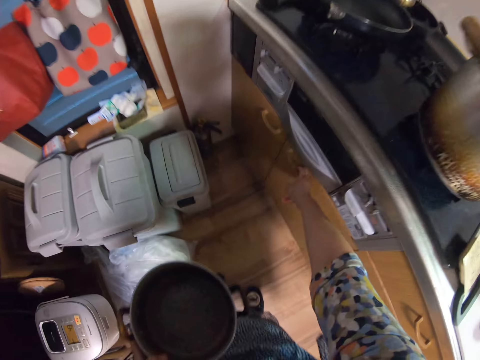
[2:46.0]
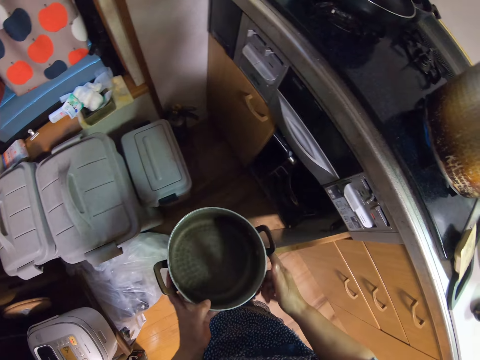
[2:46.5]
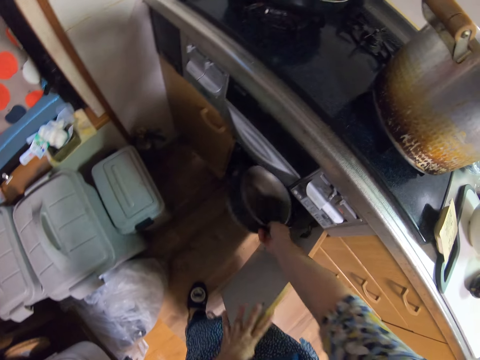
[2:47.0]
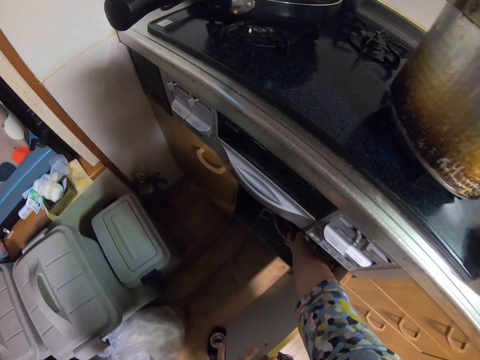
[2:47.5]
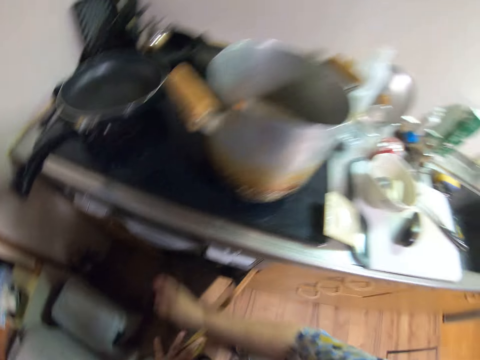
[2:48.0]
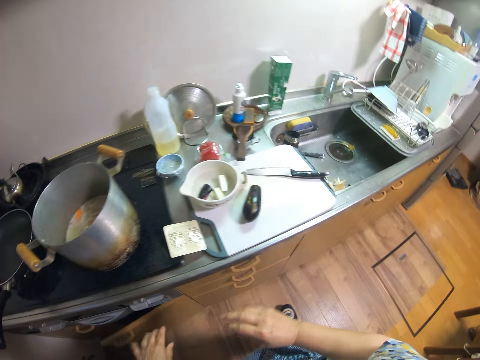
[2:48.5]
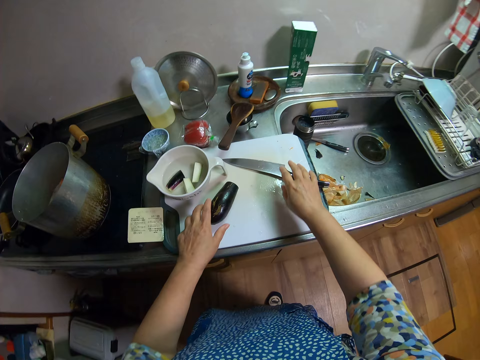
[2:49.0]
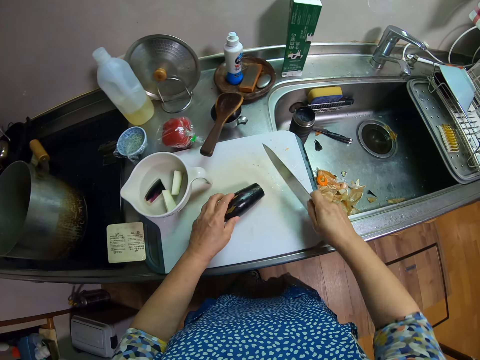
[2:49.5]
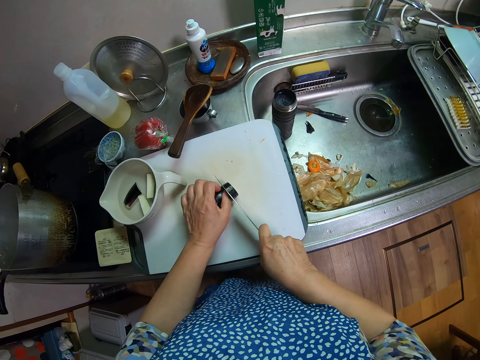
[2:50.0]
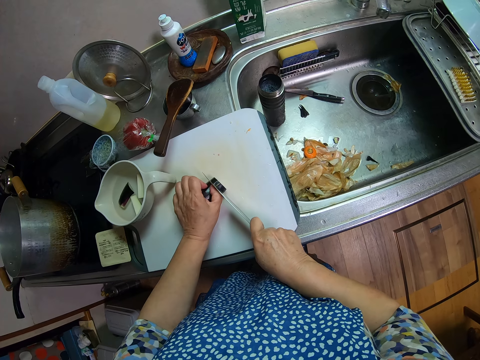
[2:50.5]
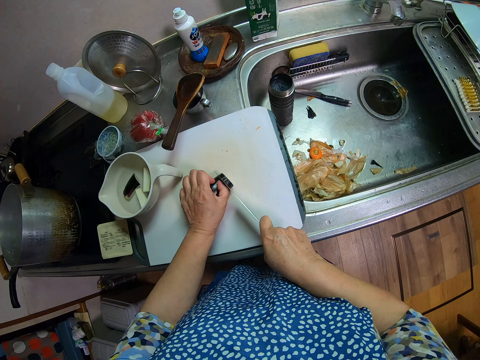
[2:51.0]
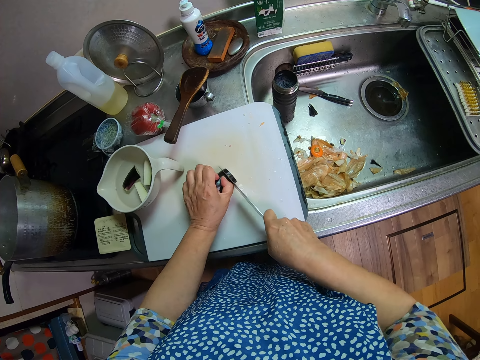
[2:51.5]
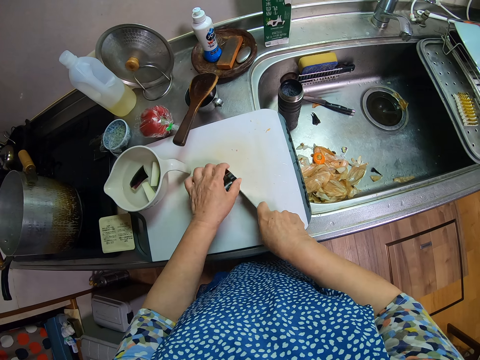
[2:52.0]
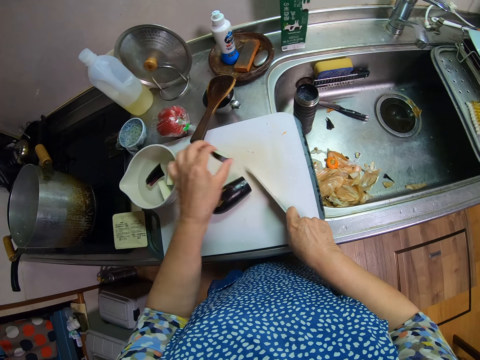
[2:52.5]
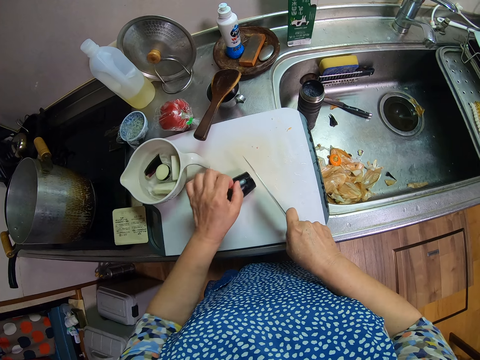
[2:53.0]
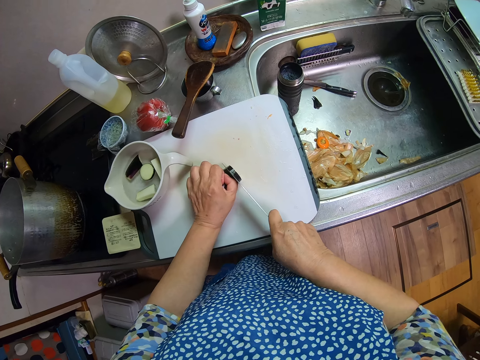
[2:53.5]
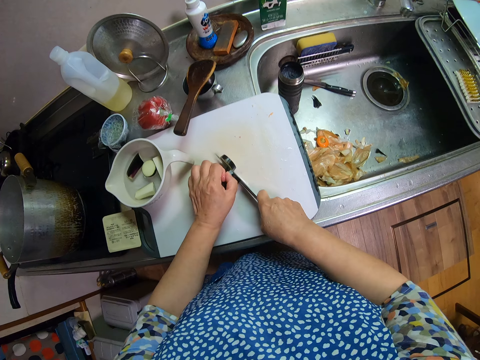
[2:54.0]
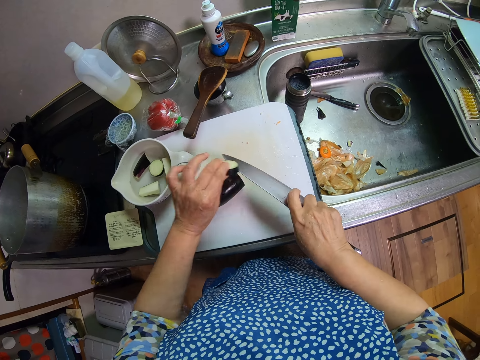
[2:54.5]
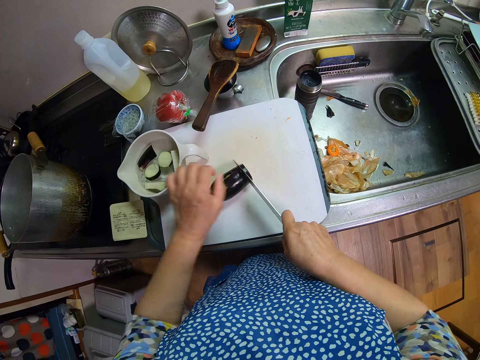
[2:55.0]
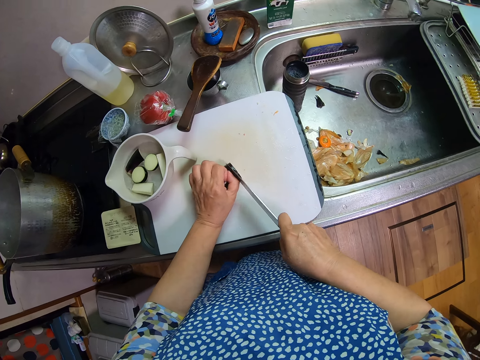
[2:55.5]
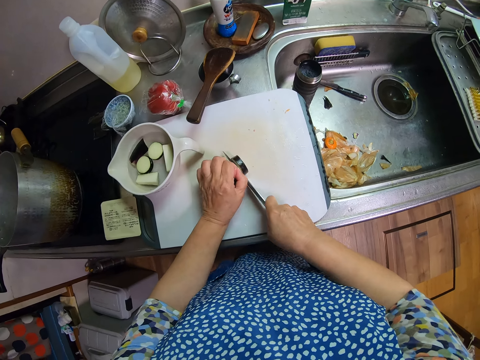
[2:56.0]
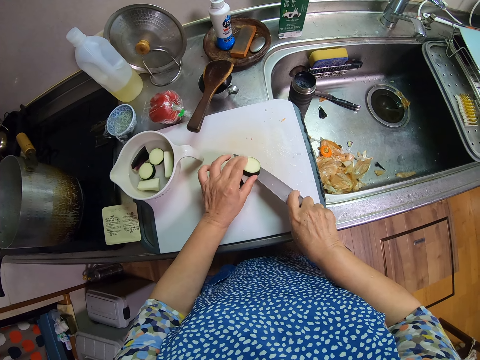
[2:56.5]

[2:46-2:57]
The camera wearer opens the cabinet. They put the cooking pot in the cabinet. They close the cabinet. They move around the kitchen. They pick a knife on the chopping board and move the eggplant on the chopping board. They cut the eggplant on the chopping board with the knife. They pick the cut eggplant on the chopping board. They put the eggplant in a jug. They hold the eggplant on the chopping board. They cut the eggplant on the chopping board with the knife. They pick the eggplant on the knife blade. They put the eggplant in the jug. They hold the eggplant on the chopping board. They cut the eggplant on the chopping board with the knife.

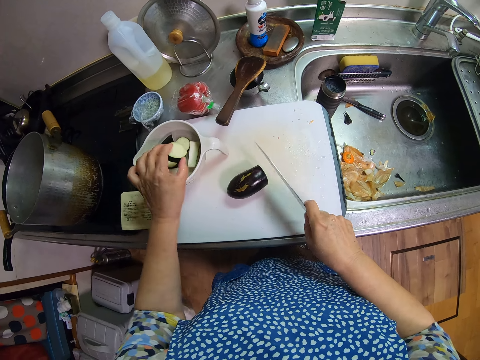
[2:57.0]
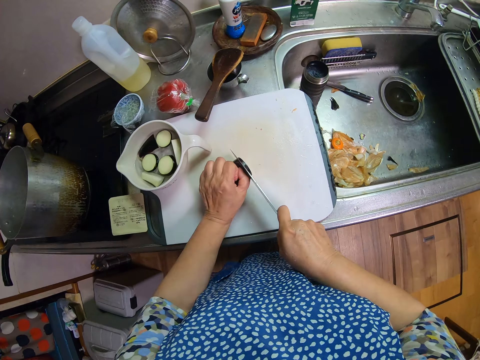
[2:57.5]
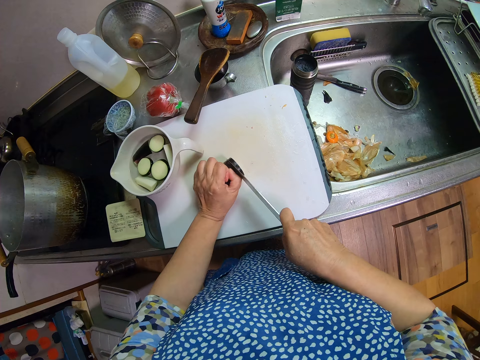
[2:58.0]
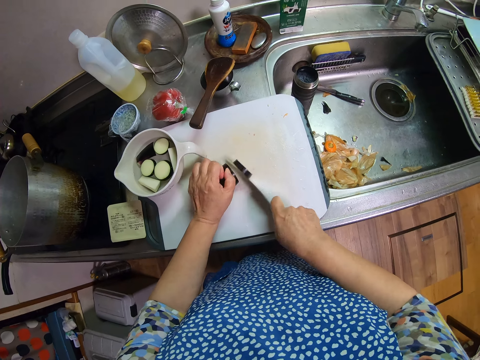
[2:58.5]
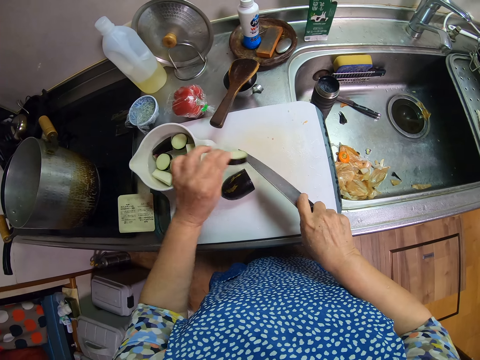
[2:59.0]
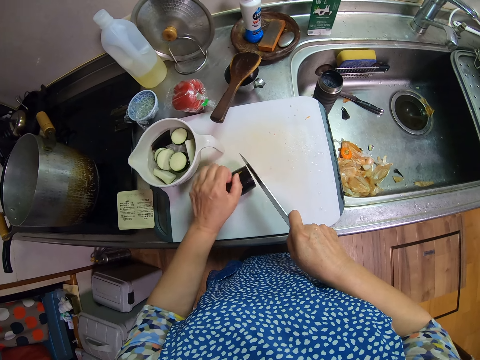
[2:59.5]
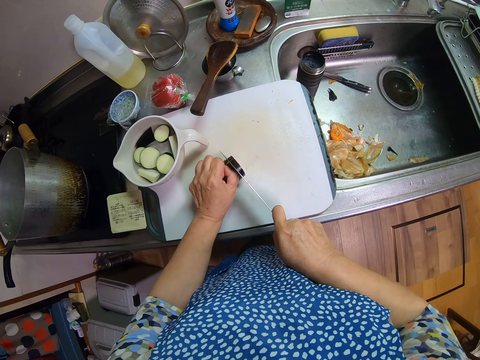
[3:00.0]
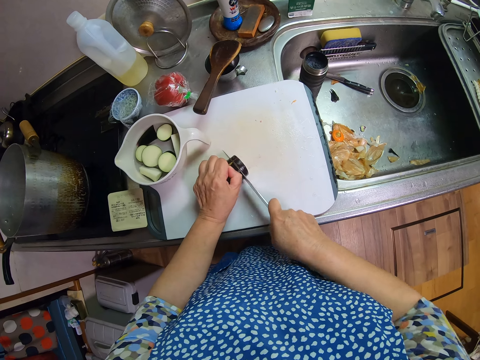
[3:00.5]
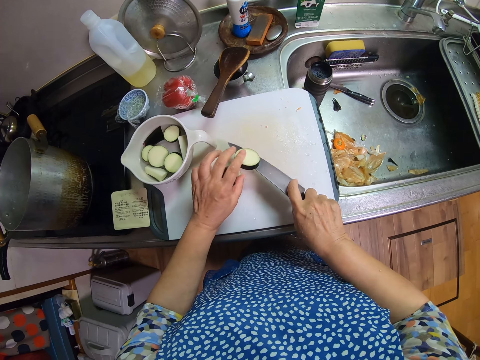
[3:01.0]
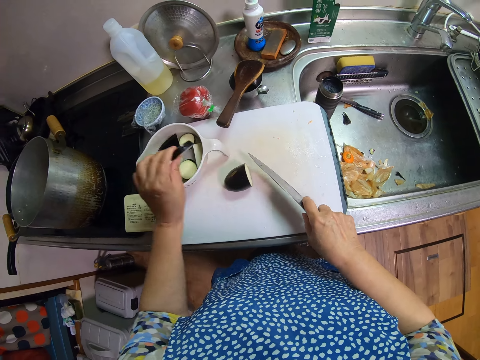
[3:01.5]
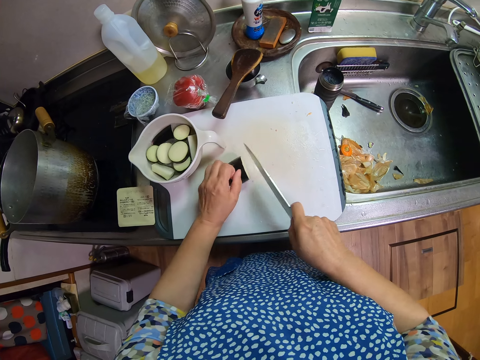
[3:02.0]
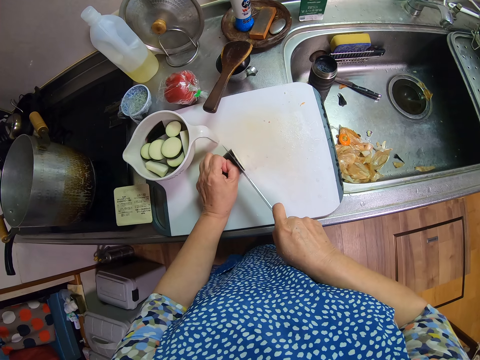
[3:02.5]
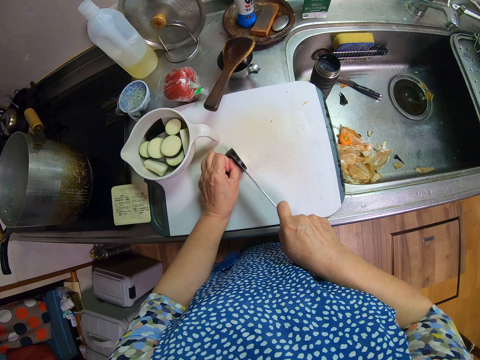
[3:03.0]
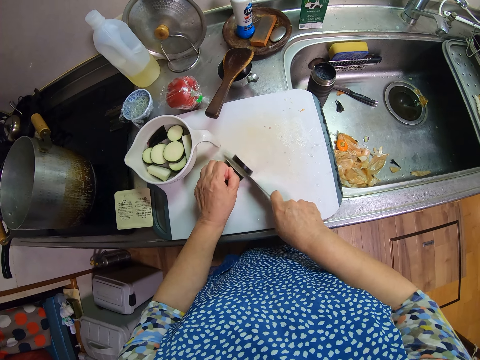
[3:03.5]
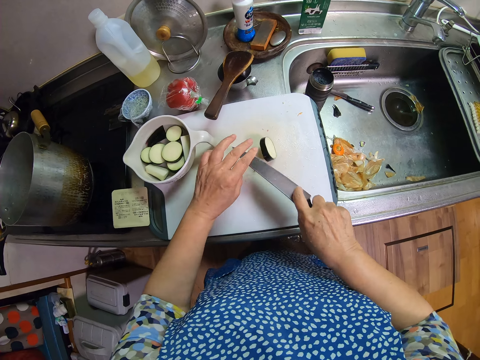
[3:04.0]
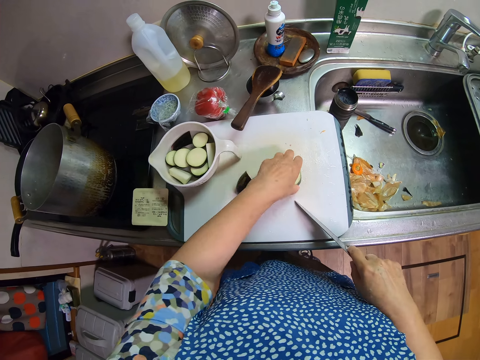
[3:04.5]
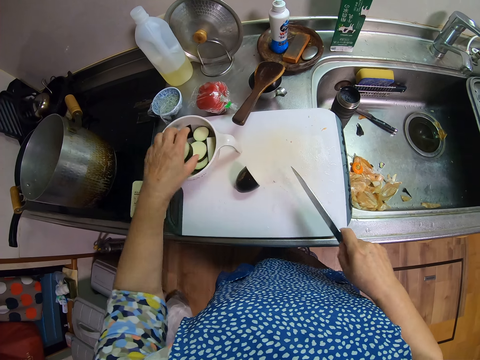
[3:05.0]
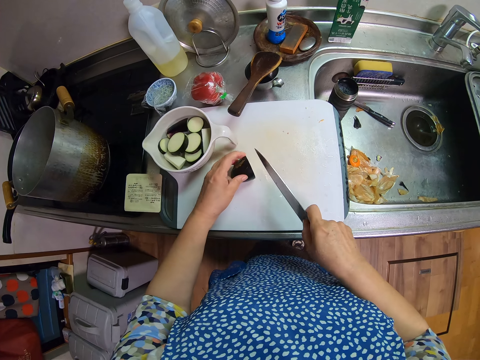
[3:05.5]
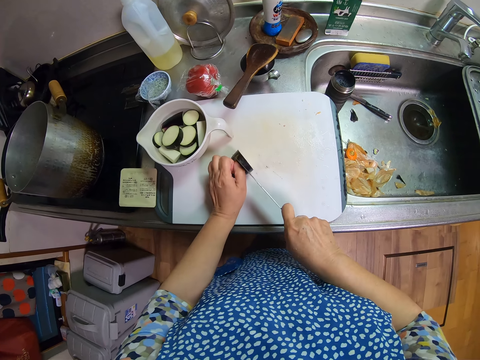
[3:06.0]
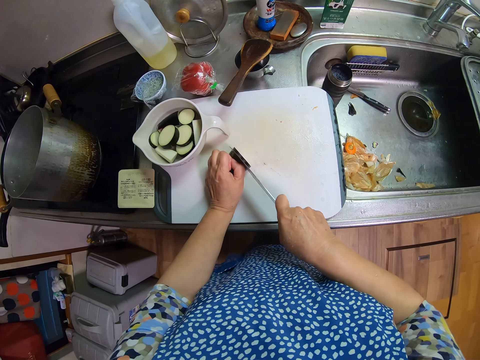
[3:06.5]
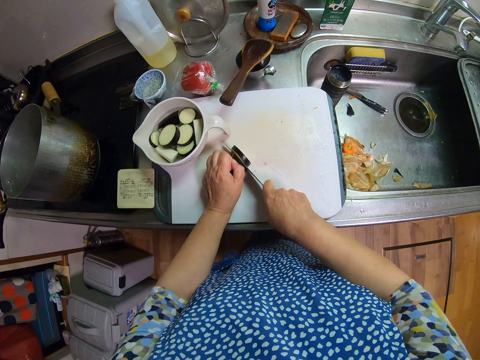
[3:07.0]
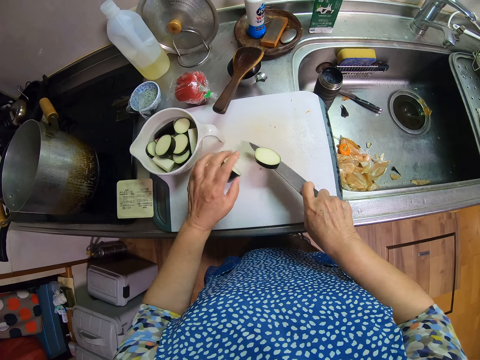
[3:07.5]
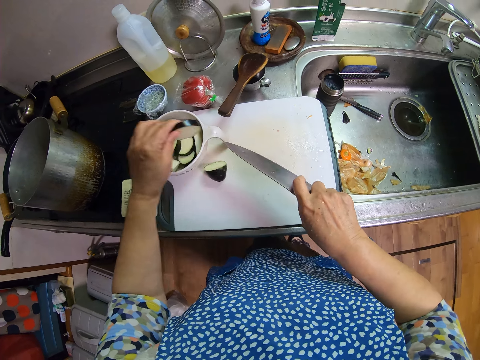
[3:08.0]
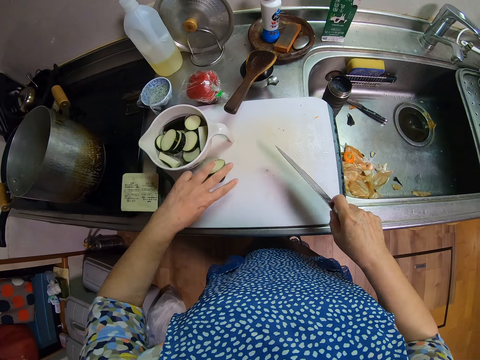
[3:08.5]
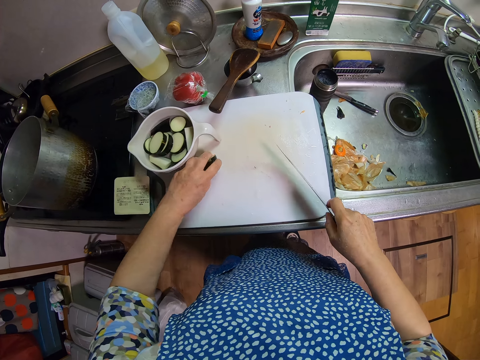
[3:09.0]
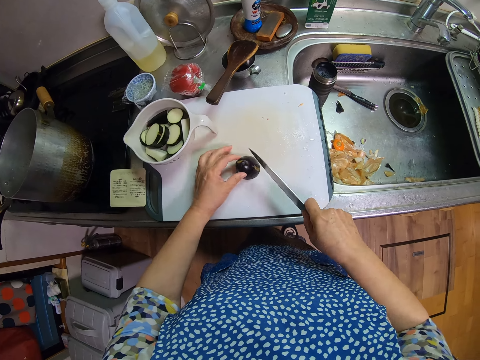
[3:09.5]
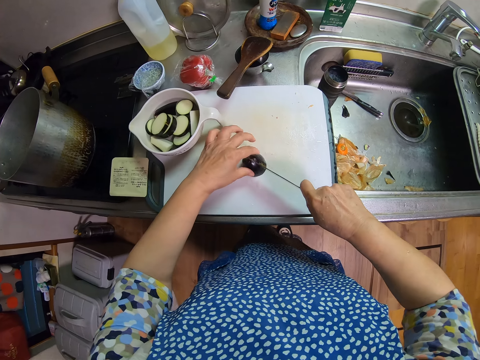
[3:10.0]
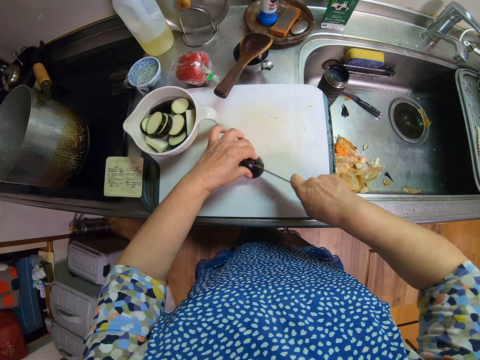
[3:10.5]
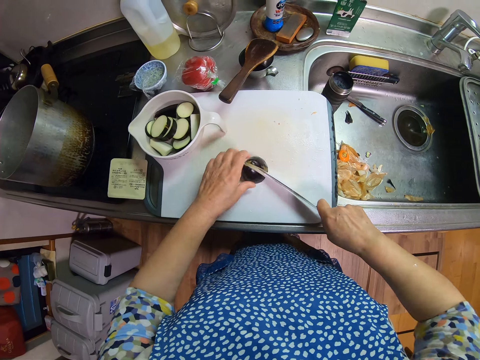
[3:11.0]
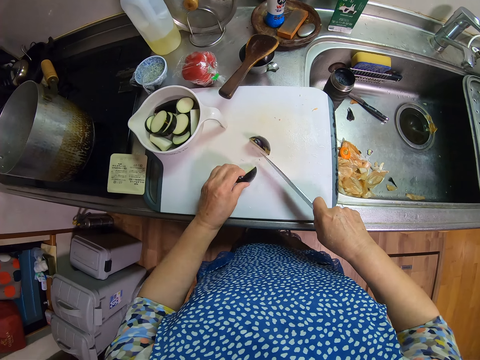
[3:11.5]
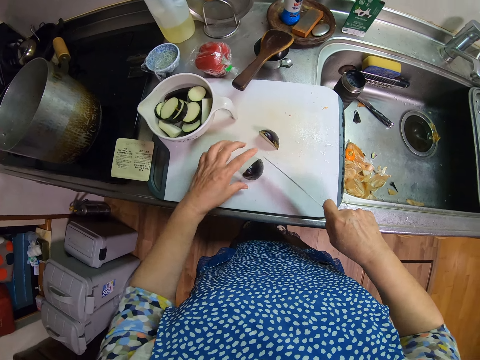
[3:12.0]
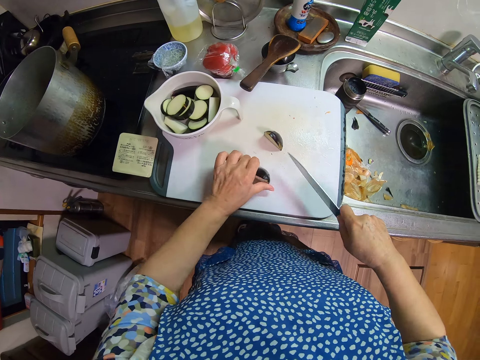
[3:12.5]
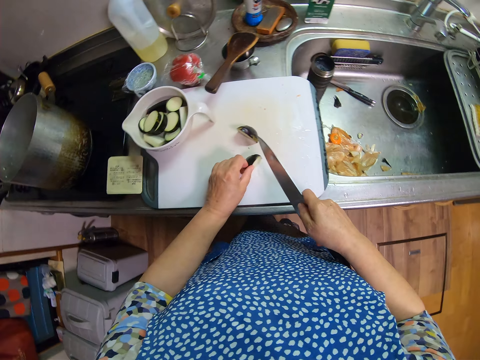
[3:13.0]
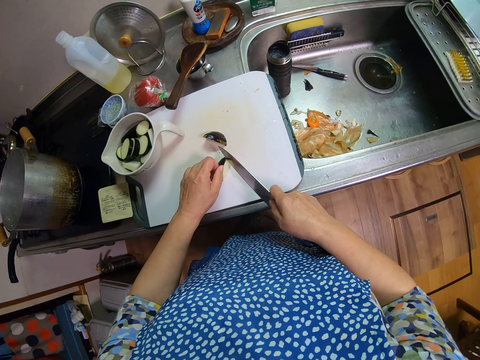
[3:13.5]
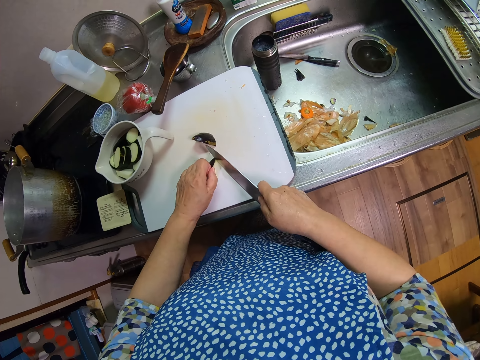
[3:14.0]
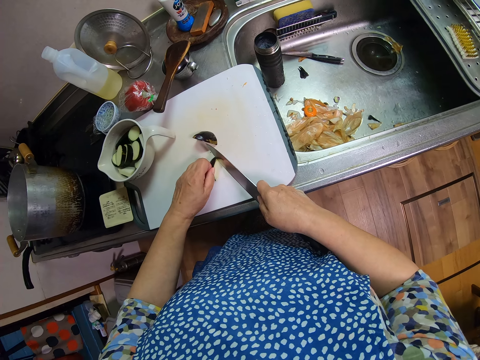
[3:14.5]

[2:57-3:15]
The camera wearer picks the eggplant on the knife blade. They put the eggplant in a jug or bowl, hold the eggplant on the chopping board, and cut the eggplant on the chopping board with a knife. They pick the eggplant on the knife blade, put the eggplant in the jug, hold the eggplant on the chopping board, and cut the eggplant on the chopping board with the knife. They pick the eggplant on the knife blade, put the eggplant in the jug, hold the eggplant on the chopping board, and cut the eggplant on the chopping board with the knife. They pick the eggplant on the chopping board, put the eggplant in the jug, hold the eggplant on the chopping board, and cut the eggplant on the chopping board with the knife. They pick the eggplant on the knife blade, put the eggplant in the jug, turn the eggplant on the chopping board, and cut the eggplant on the chopping board with the knife. They move the eggplant on the chopping board and cut the eggplant on the chopping board with the knife.
